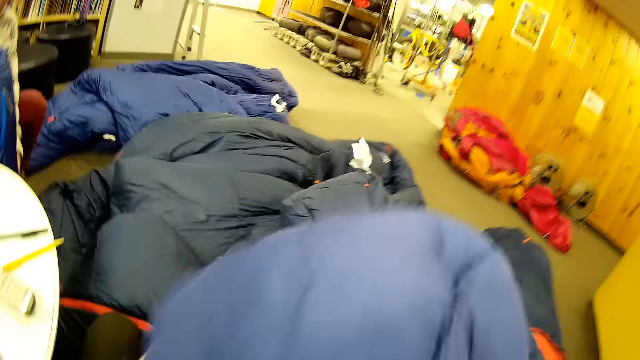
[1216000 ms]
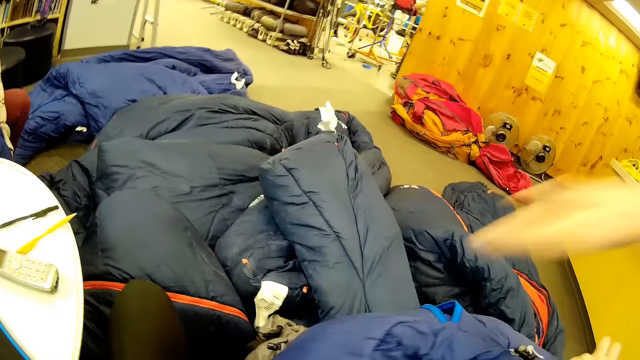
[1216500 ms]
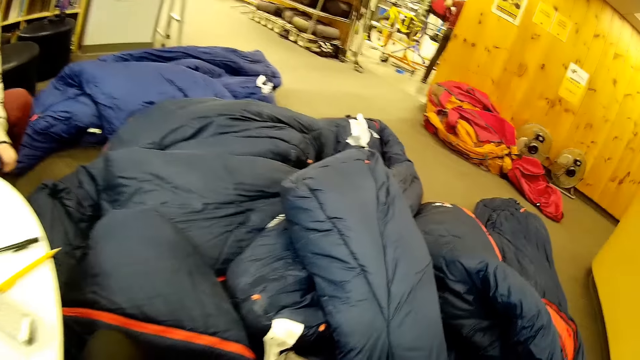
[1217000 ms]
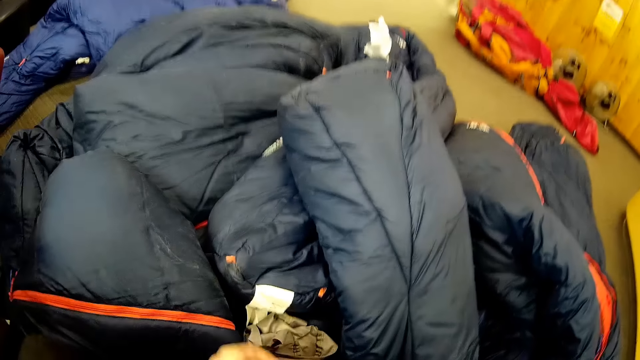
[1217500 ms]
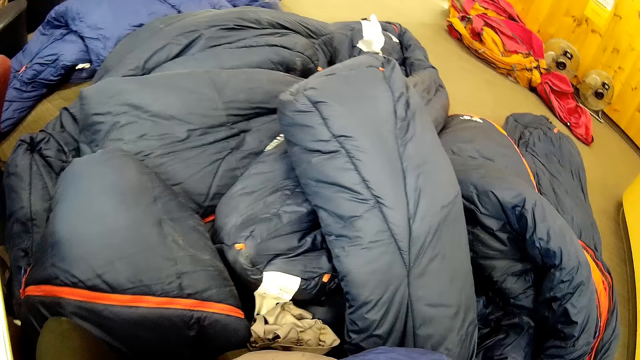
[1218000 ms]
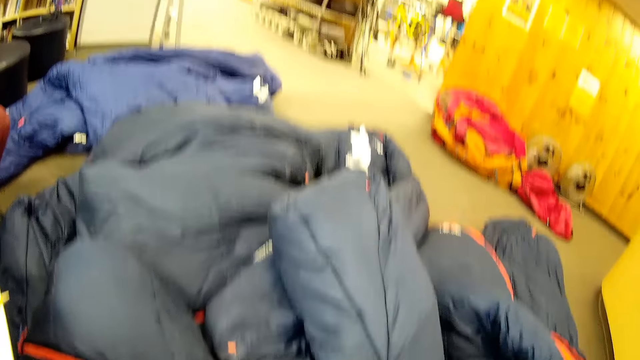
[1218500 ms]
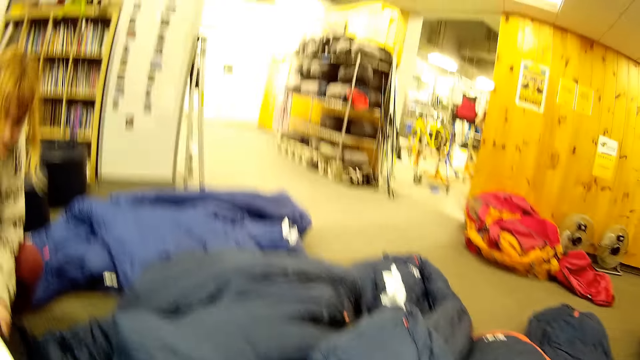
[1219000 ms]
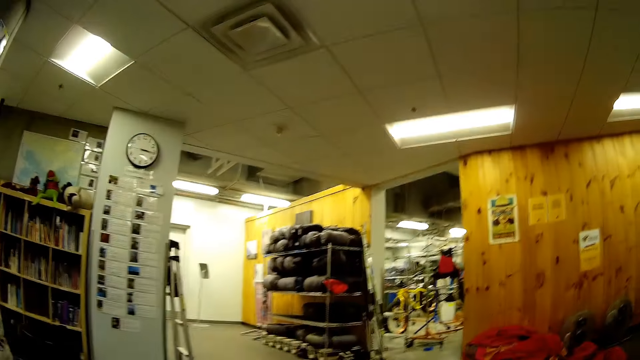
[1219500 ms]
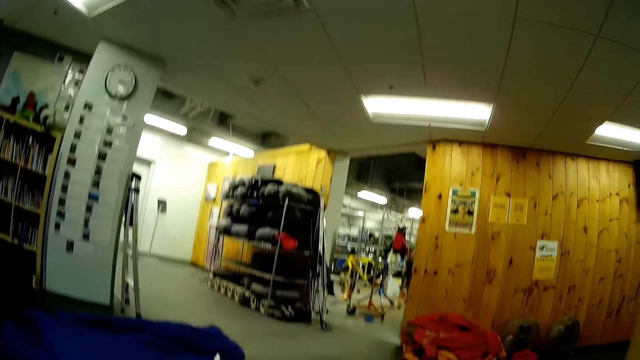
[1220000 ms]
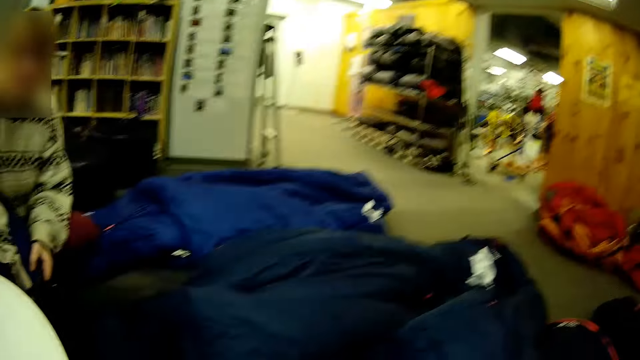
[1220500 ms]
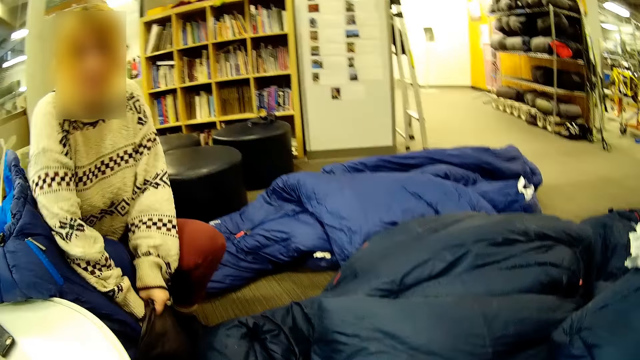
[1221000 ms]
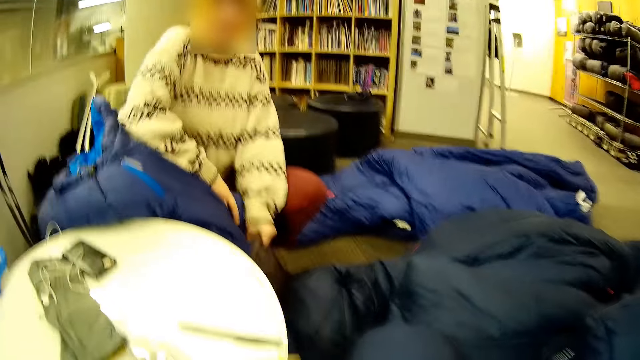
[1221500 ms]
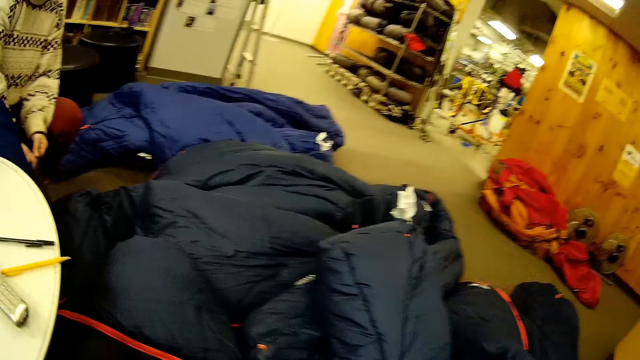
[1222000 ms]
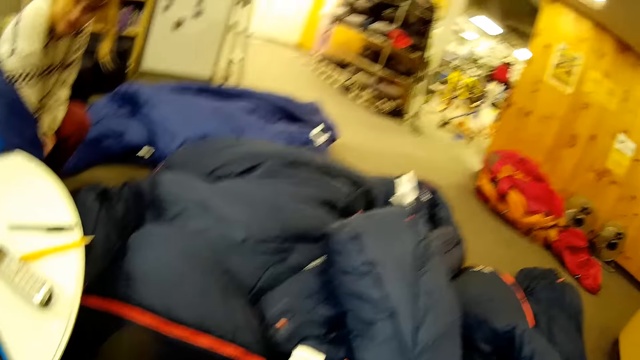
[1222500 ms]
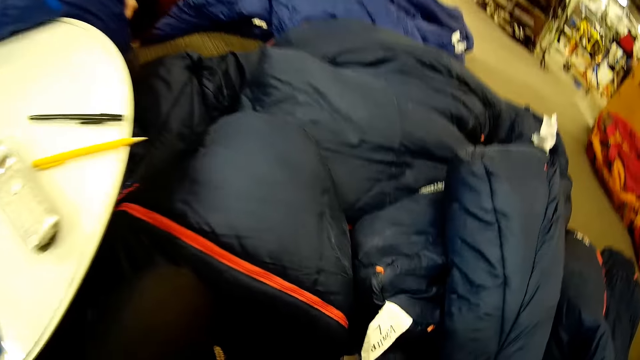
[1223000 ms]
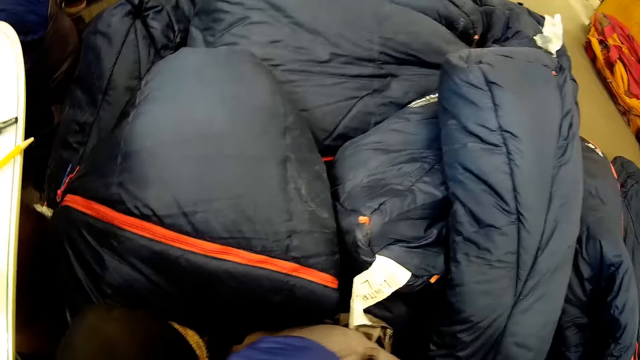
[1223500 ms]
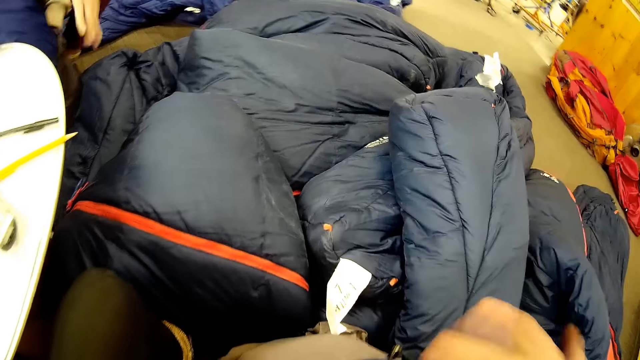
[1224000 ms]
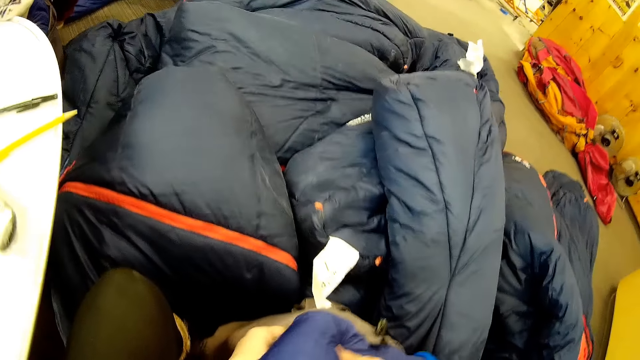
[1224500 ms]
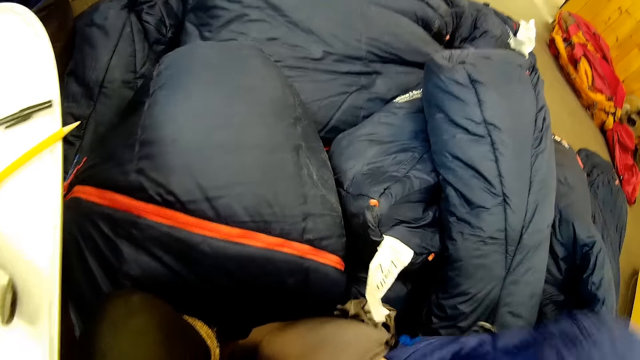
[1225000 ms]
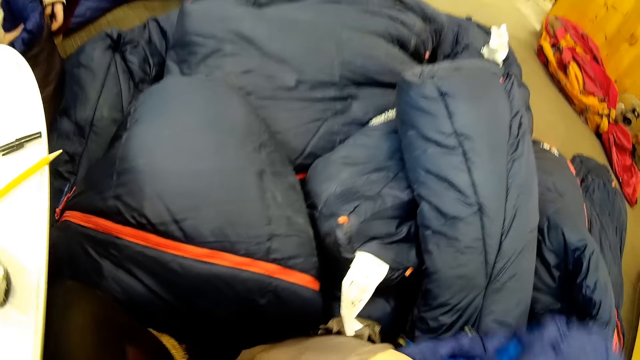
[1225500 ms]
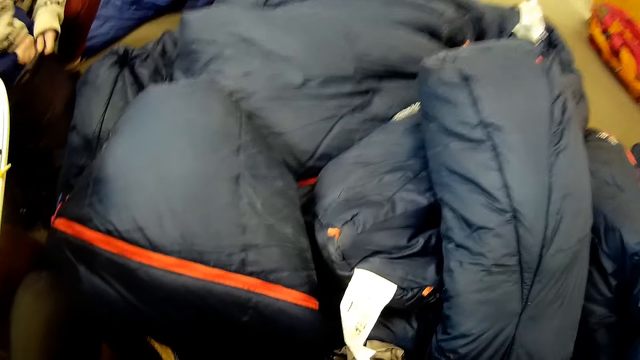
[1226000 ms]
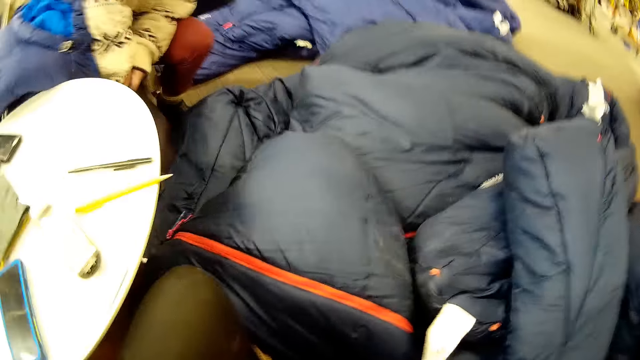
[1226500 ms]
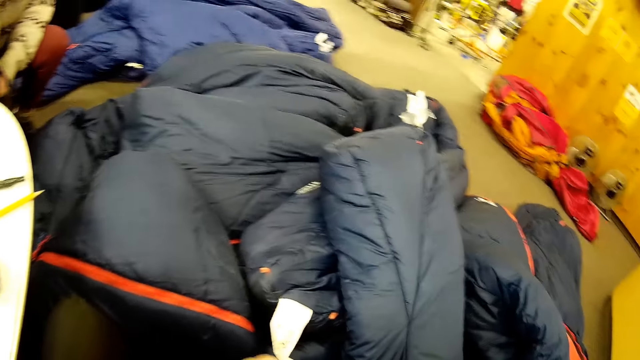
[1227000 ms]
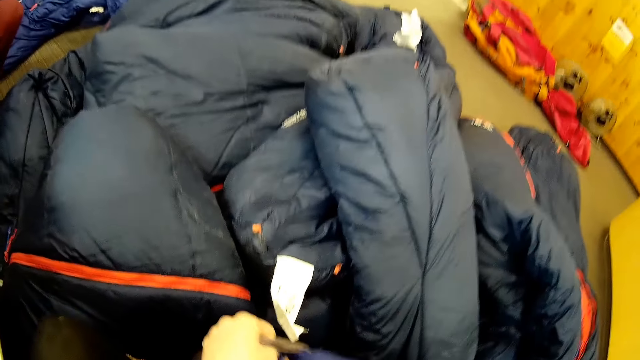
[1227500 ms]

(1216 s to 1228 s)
The camera wearer picks up the jacket. They fold jackets.

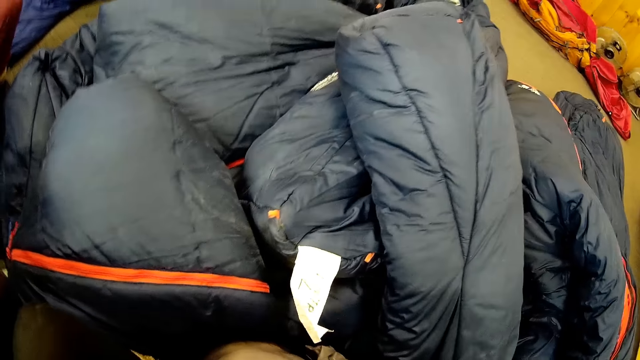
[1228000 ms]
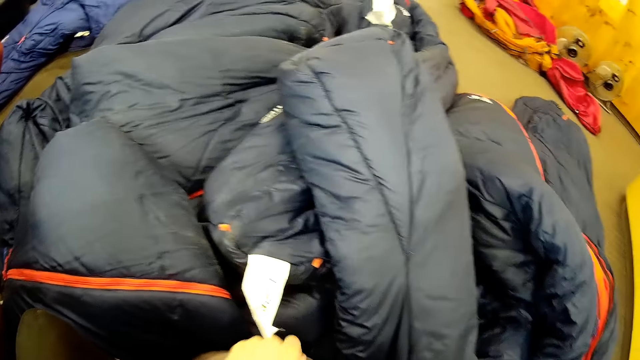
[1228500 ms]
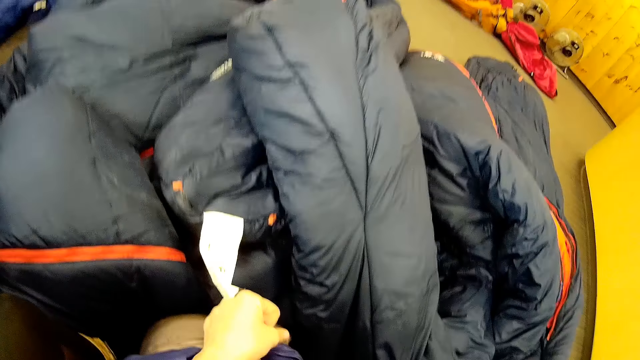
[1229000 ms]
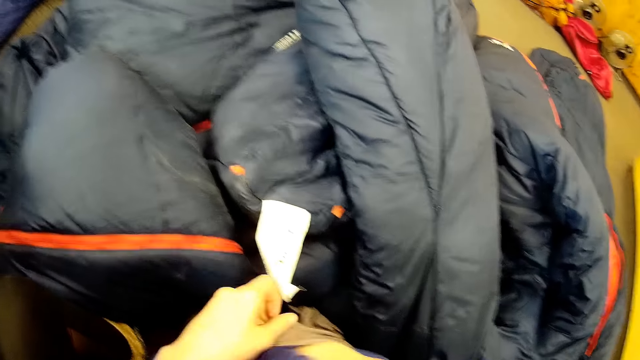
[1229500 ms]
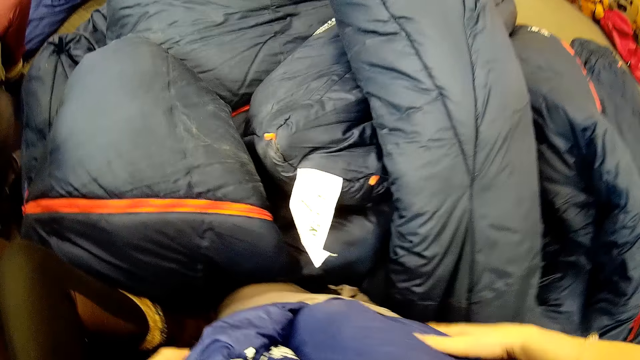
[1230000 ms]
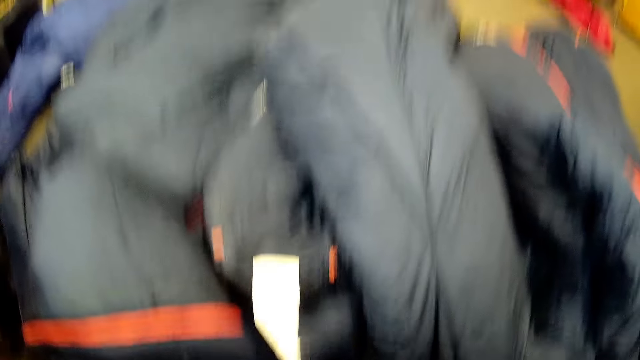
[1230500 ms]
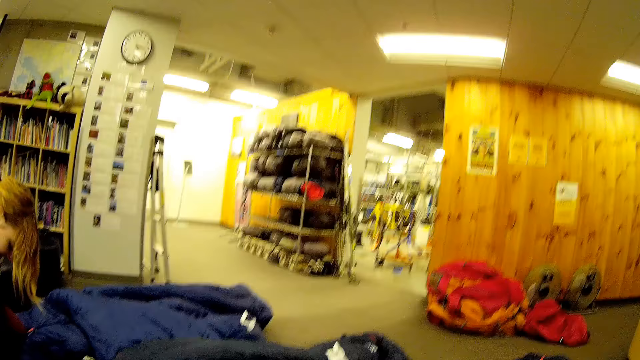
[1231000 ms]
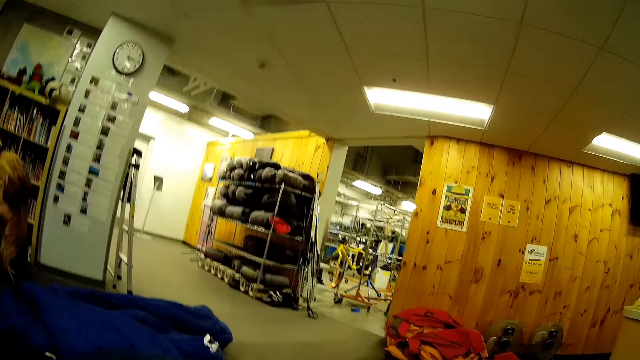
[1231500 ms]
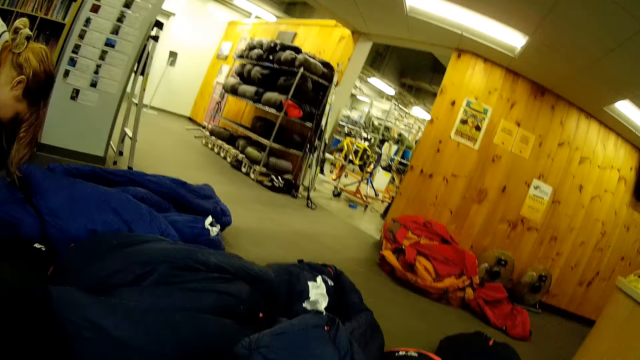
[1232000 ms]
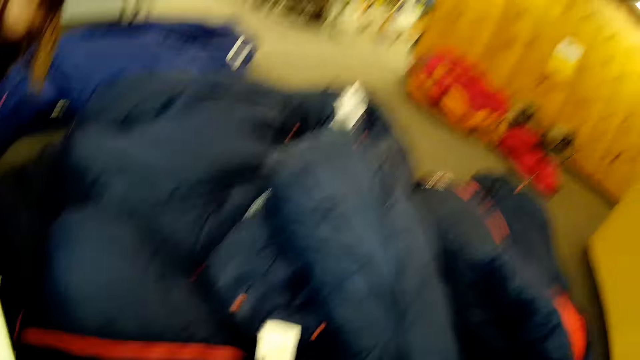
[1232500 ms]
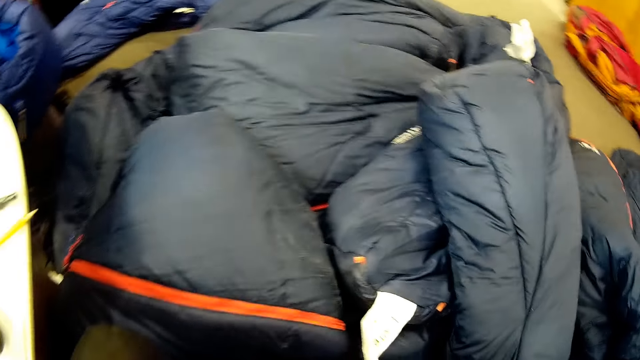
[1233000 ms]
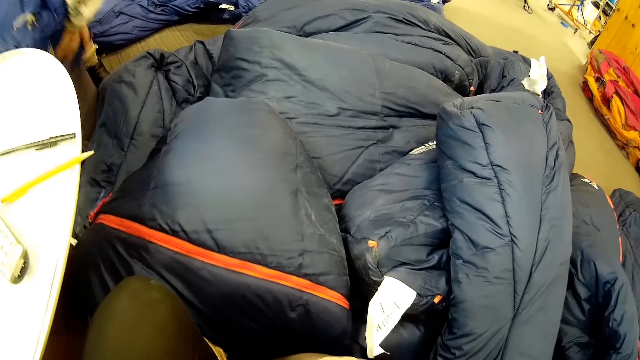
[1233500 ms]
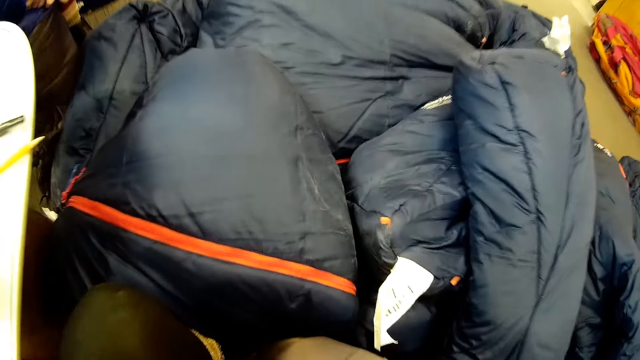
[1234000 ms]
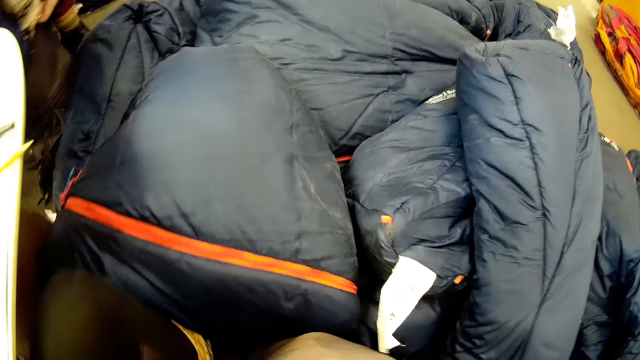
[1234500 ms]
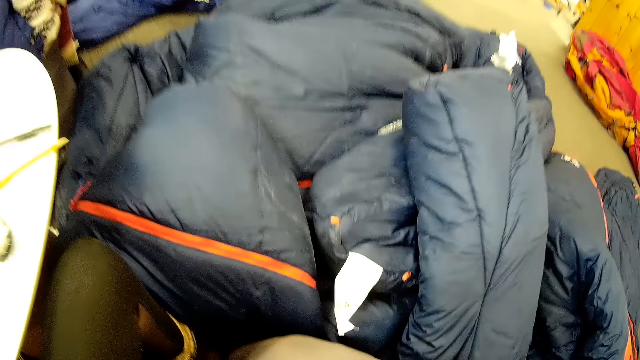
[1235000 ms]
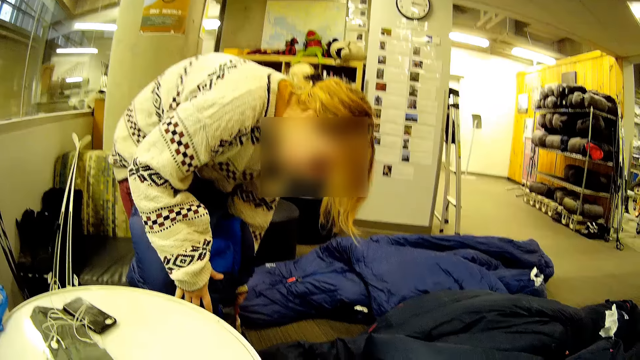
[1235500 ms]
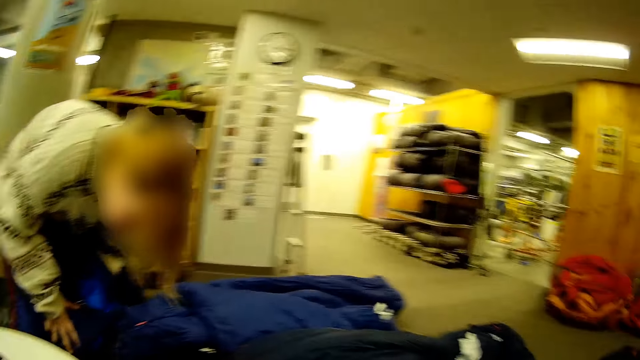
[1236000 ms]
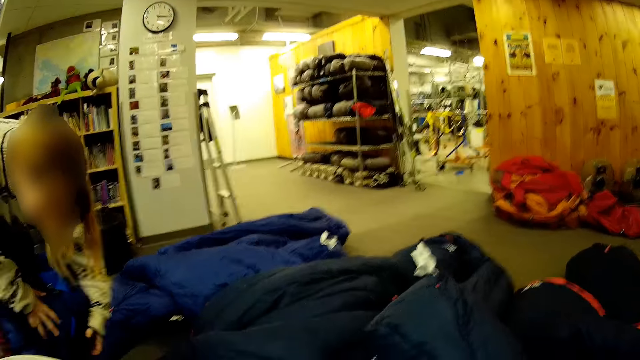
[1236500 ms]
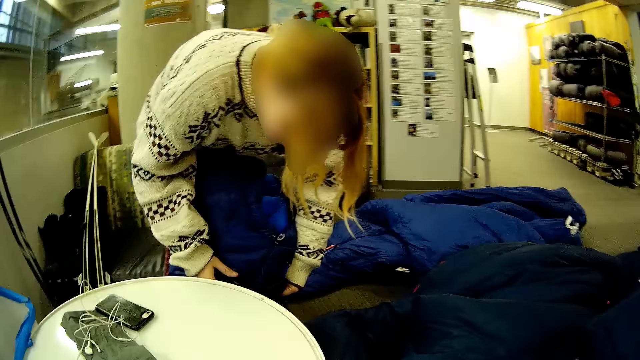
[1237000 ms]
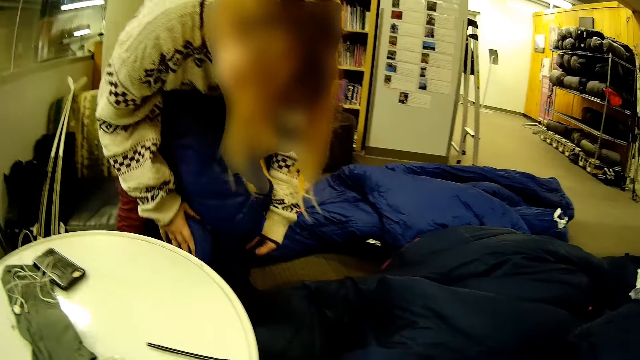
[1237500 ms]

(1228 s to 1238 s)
The camera wearer puts the jacket in the bag.
